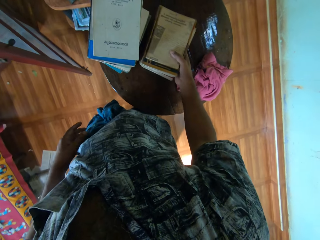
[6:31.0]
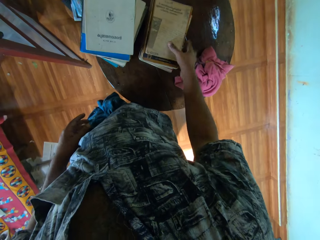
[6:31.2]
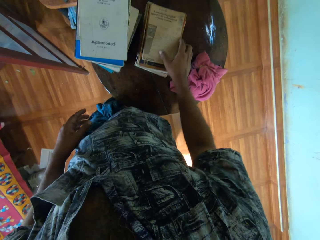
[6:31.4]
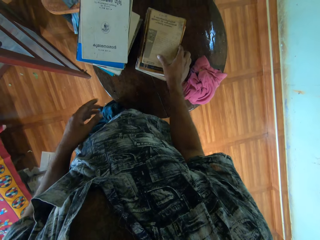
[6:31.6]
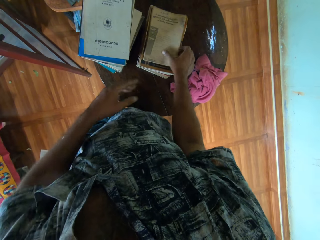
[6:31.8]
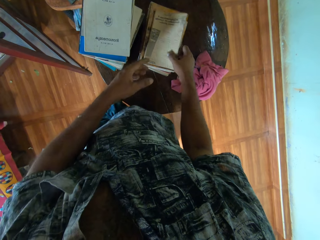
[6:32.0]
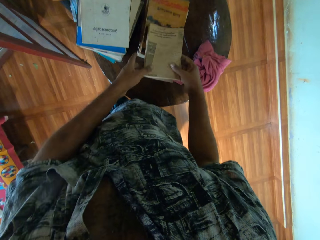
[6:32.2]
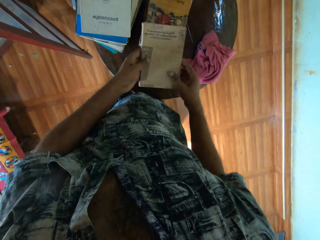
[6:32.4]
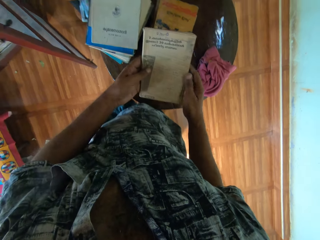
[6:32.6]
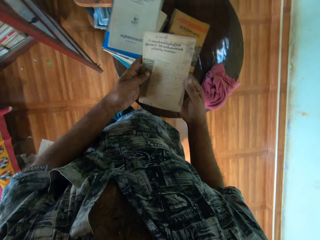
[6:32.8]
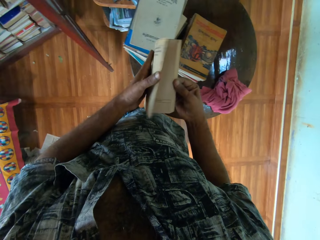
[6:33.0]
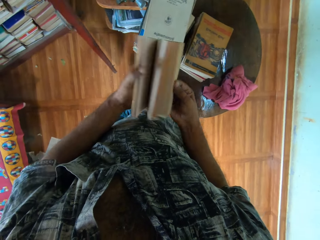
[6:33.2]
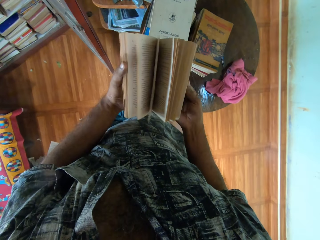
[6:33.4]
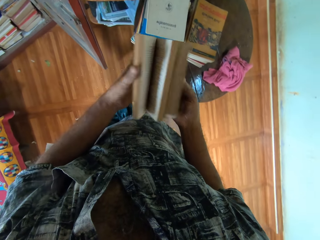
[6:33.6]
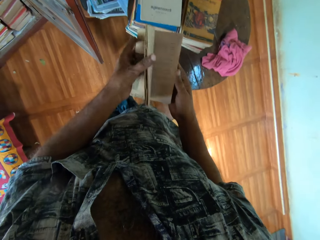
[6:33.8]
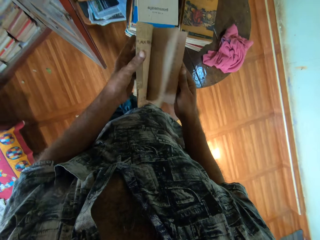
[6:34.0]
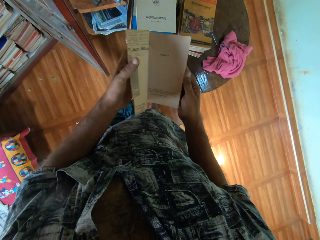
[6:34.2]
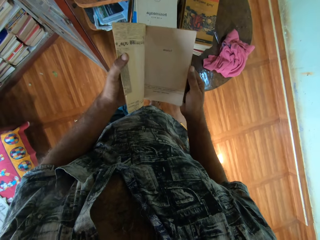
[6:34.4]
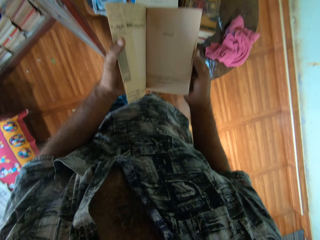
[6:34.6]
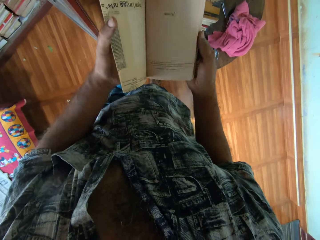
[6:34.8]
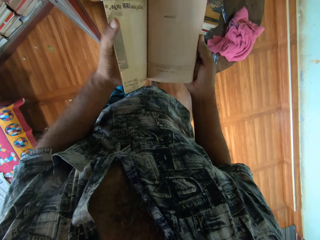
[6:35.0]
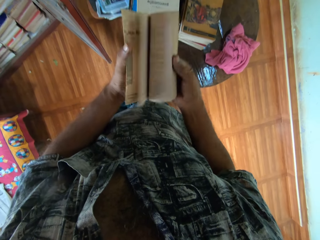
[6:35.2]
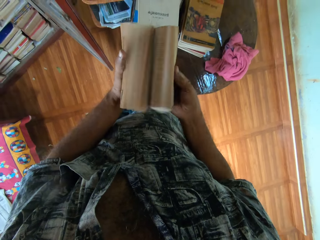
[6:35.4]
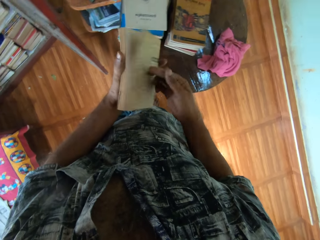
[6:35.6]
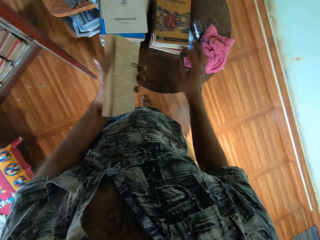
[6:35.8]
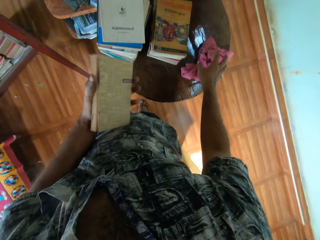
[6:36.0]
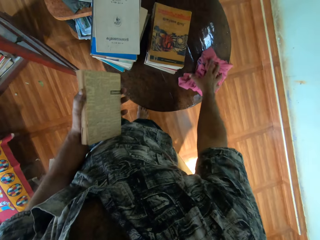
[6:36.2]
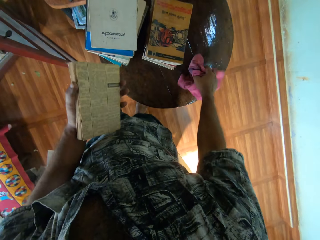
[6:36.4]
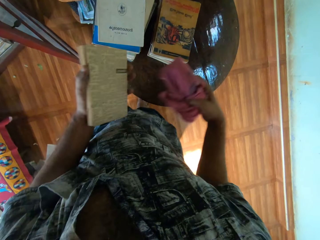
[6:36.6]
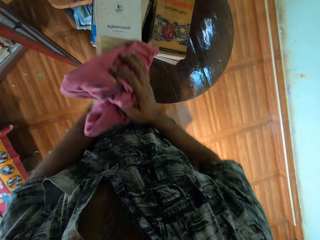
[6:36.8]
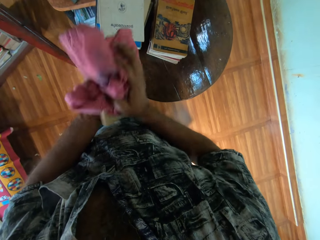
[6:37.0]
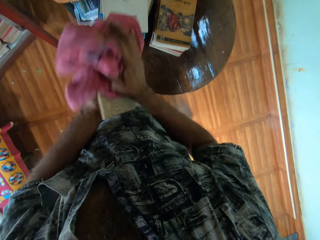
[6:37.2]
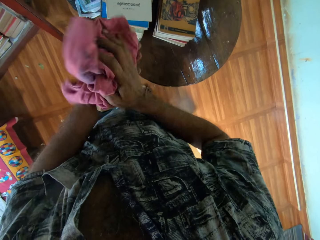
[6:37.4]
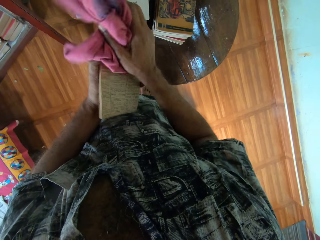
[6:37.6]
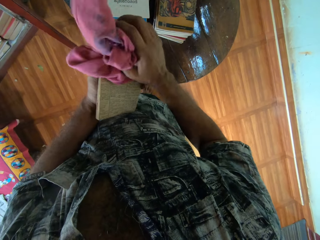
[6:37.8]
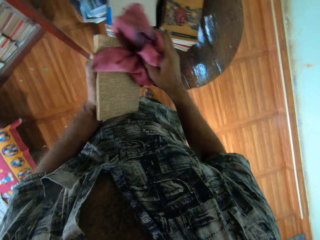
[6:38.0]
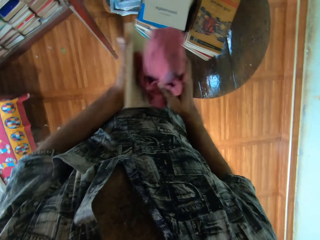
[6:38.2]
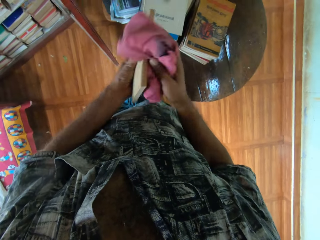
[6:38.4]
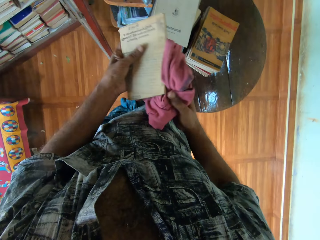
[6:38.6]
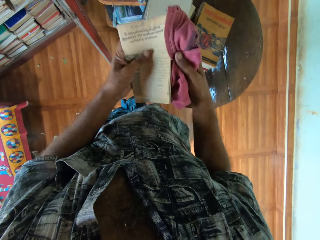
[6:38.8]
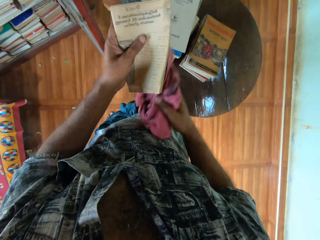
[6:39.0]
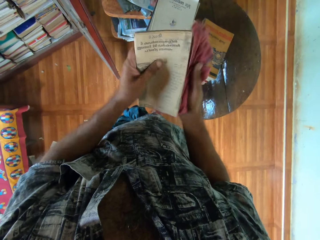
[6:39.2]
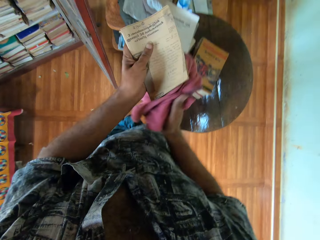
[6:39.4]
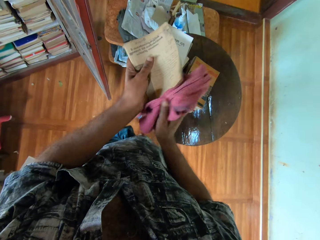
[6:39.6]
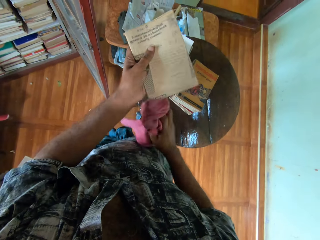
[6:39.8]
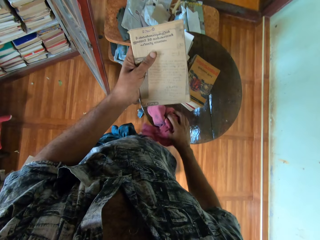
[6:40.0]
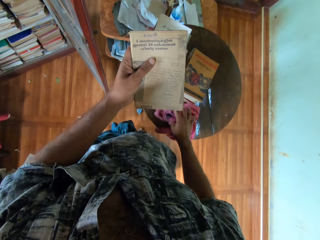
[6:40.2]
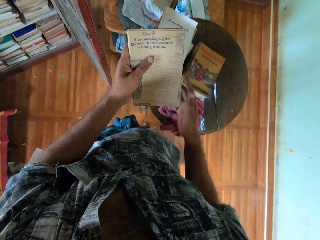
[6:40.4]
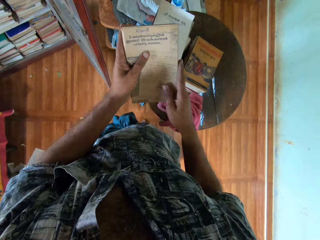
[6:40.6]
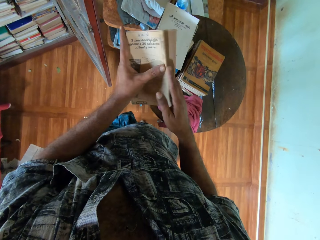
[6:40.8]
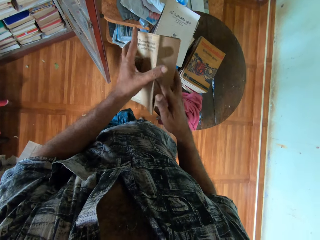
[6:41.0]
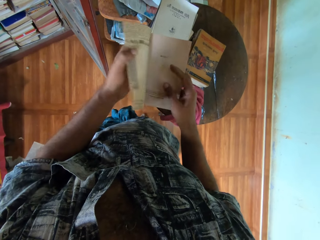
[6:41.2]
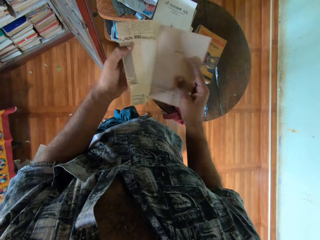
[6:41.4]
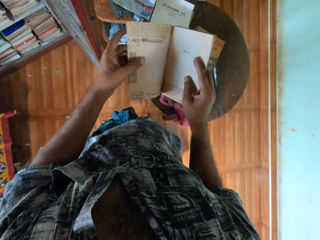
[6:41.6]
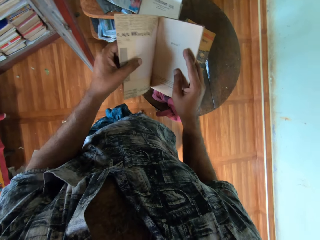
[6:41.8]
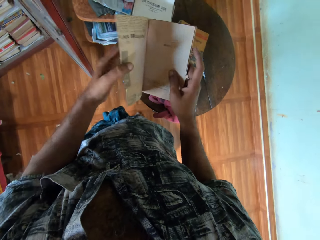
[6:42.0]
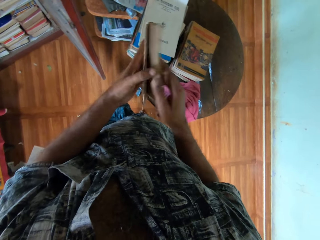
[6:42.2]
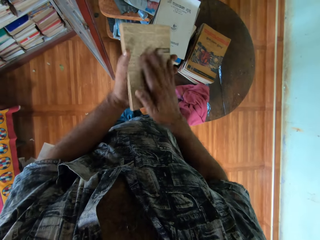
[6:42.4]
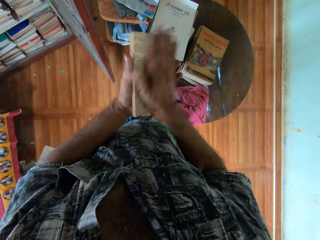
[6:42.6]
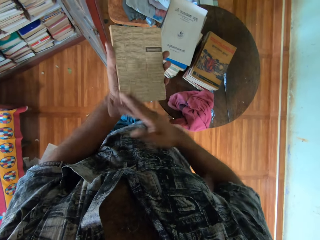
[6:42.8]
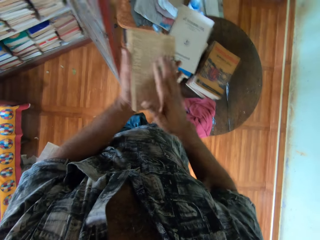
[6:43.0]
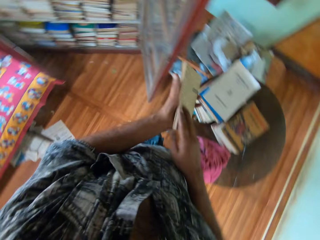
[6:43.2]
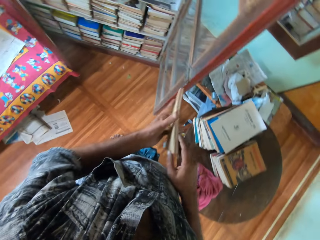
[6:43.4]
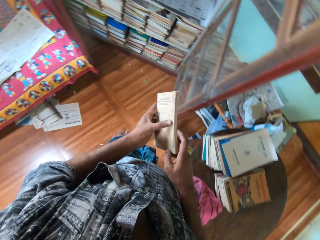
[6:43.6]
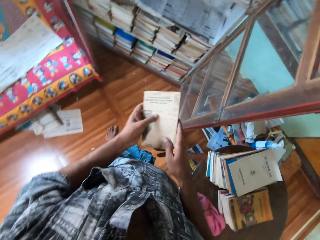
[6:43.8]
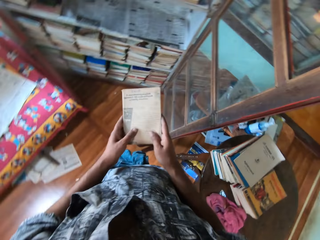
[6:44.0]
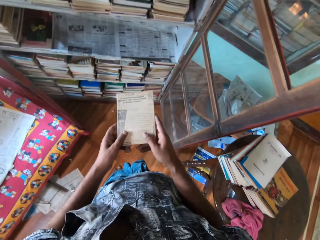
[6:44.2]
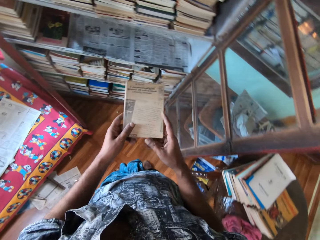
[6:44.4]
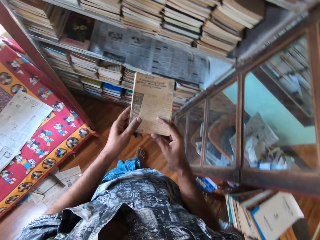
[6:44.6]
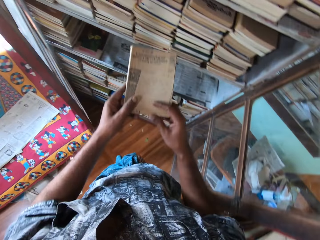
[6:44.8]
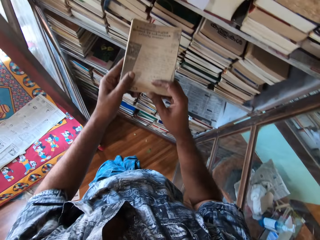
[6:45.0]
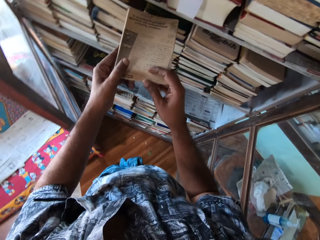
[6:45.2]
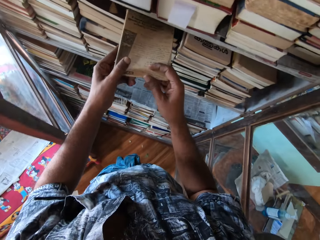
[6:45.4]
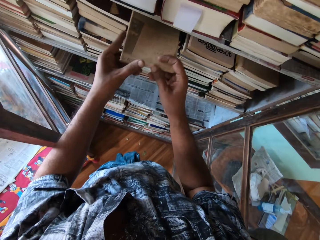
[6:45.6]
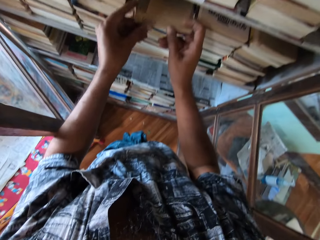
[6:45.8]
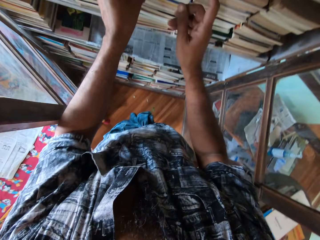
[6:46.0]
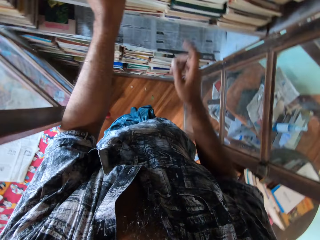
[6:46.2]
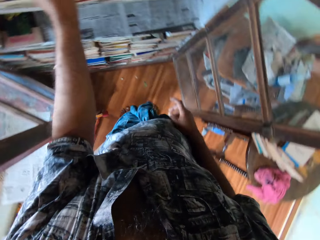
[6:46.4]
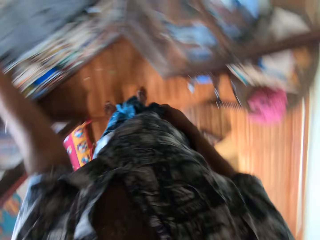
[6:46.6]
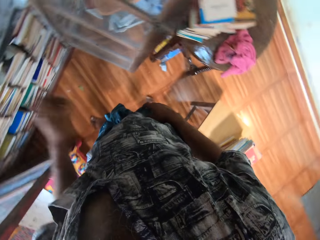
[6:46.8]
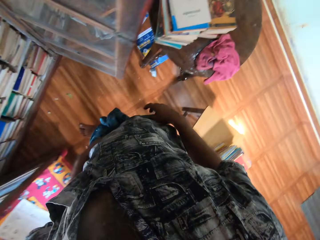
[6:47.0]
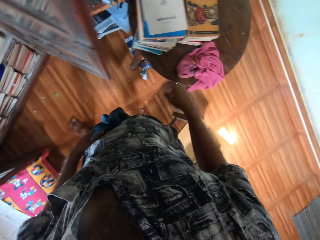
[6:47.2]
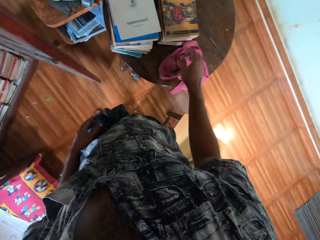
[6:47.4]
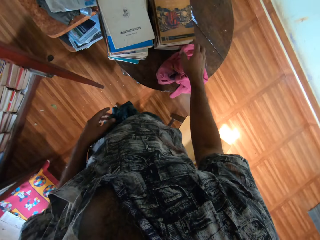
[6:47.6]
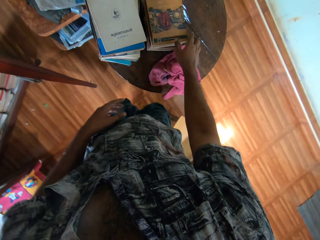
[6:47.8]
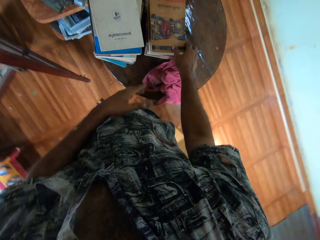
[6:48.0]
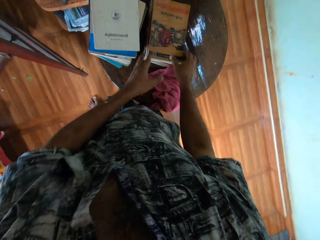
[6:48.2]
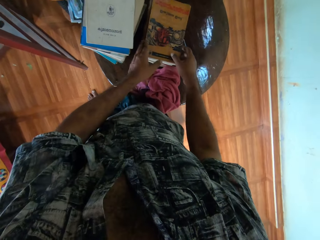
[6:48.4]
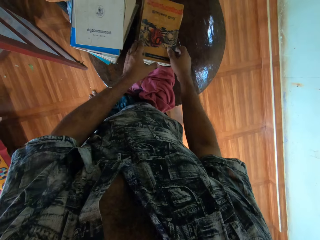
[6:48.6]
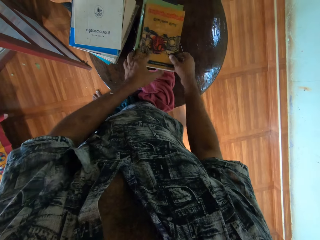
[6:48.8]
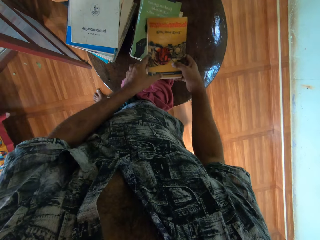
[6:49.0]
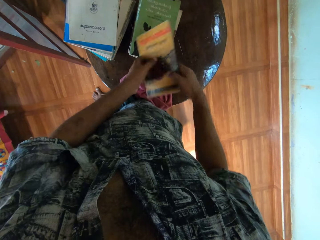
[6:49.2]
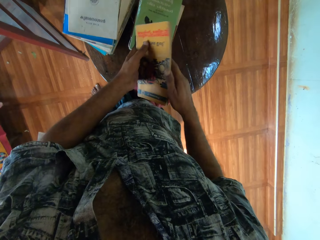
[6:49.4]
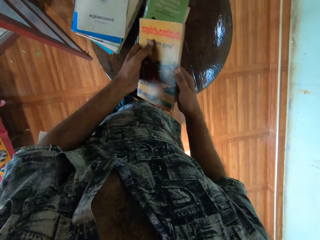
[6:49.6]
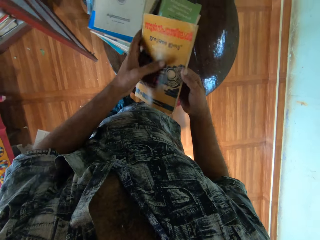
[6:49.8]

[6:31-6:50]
The camera wearer drops the books on the table. They pick the book from the round table with the right hand. They hold the book with both hands. They flip the book pages. They pick the face towel from the round table with the right hand. They wipe the book with the face towel. They drop the face towel on the round table. They flip the book page with the right hand. They wipe dirt from the book with the right hand. They put the book on the shelf. They arrange books in the shelf. They pick the book with both hands.

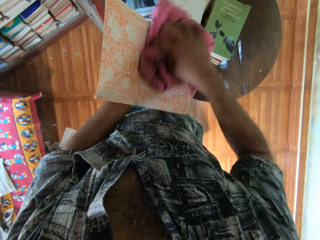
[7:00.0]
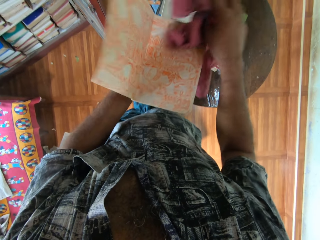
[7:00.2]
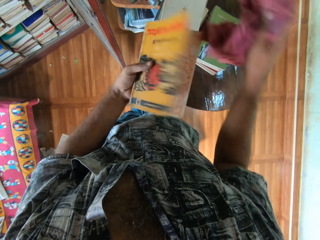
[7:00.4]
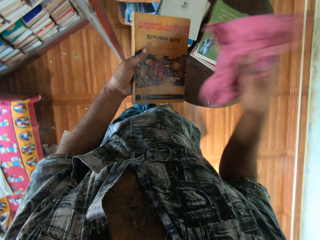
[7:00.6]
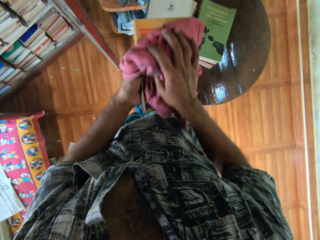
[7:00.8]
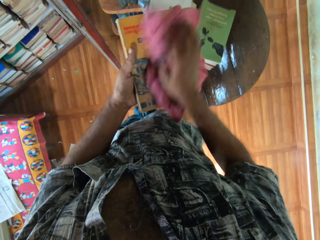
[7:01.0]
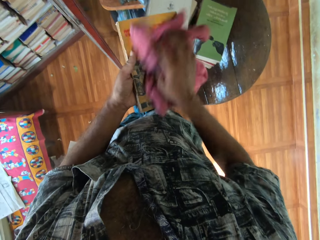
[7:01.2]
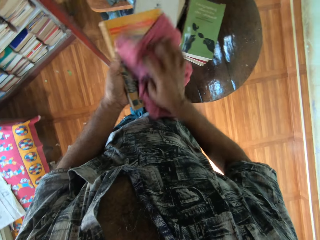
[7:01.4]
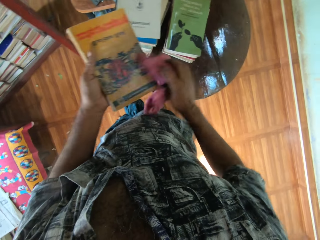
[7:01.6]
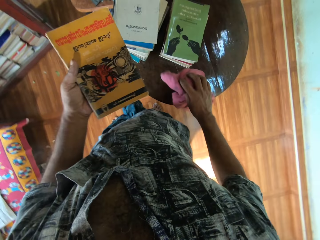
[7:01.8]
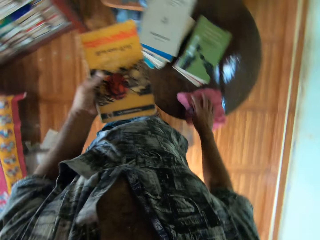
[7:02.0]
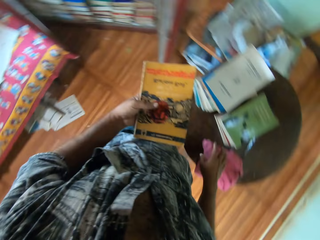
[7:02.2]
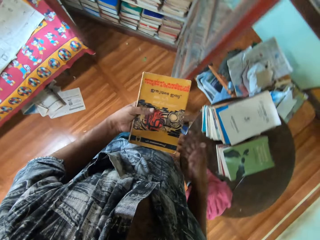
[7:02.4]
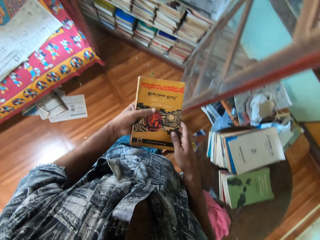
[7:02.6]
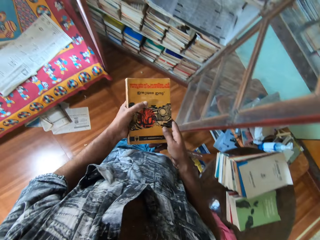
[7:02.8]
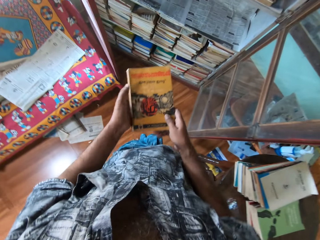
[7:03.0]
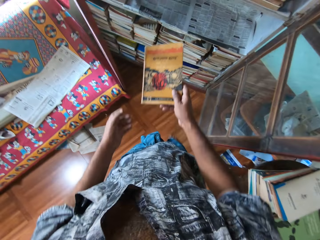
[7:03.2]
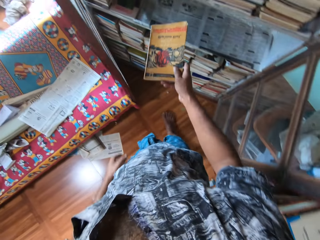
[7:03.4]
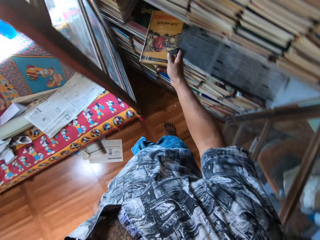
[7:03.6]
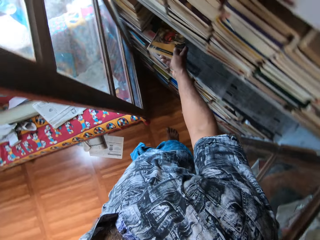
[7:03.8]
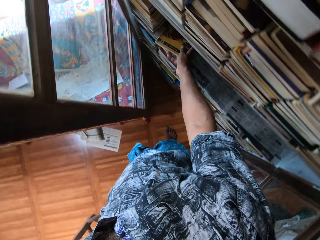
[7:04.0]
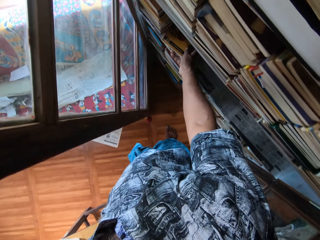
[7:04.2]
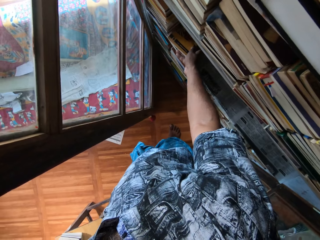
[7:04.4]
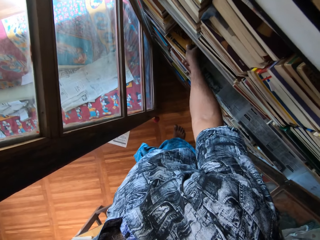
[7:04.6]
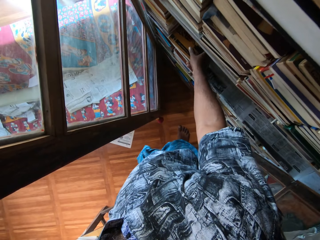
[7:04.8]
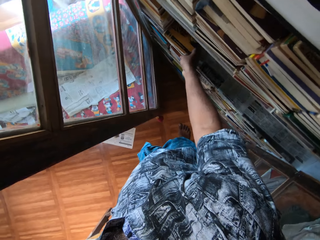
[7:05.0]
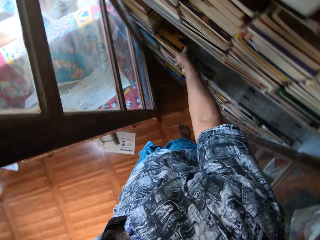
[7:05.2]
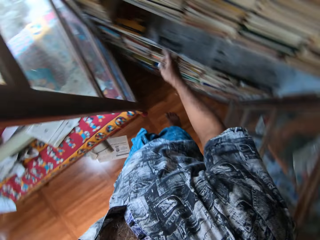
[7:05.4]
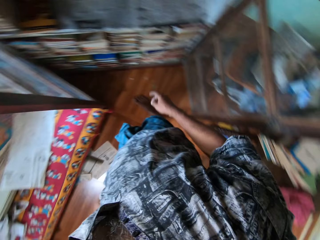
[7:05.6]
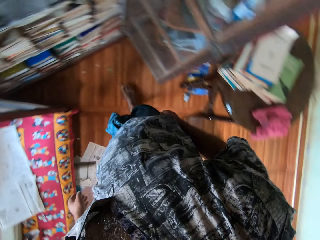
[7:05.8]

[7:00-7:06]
The camera wearer drops the face towel on the round table. They pass the book to the right hand. They put the book on the shelf. They arrange books in the shelf.
